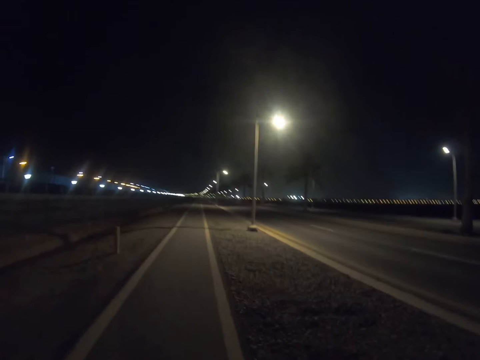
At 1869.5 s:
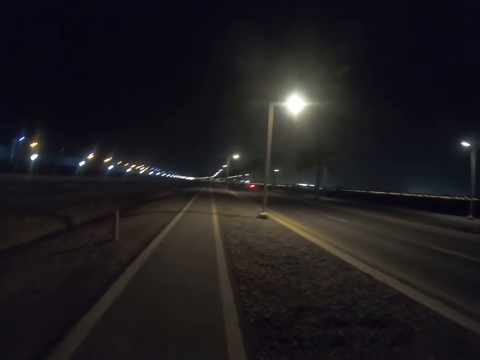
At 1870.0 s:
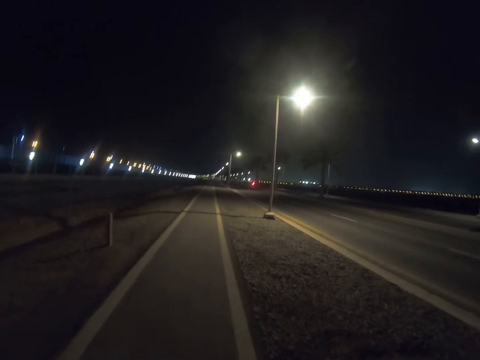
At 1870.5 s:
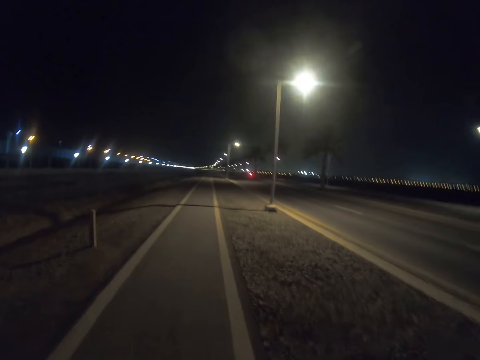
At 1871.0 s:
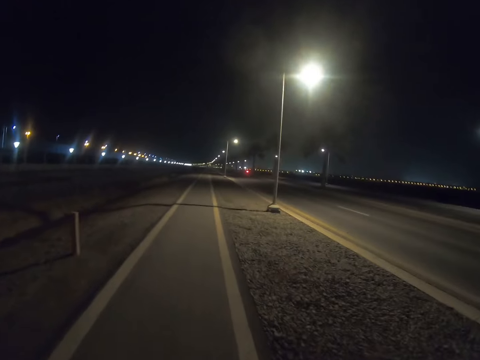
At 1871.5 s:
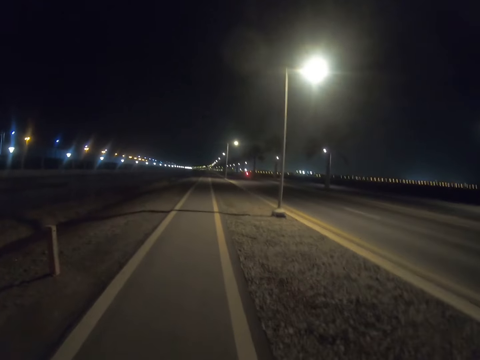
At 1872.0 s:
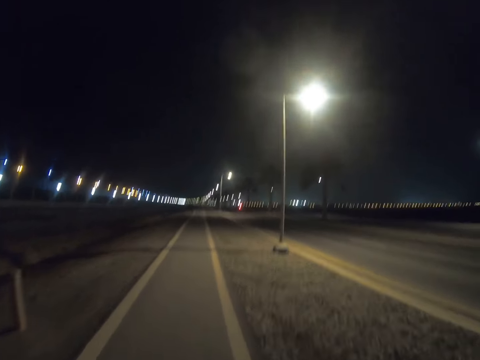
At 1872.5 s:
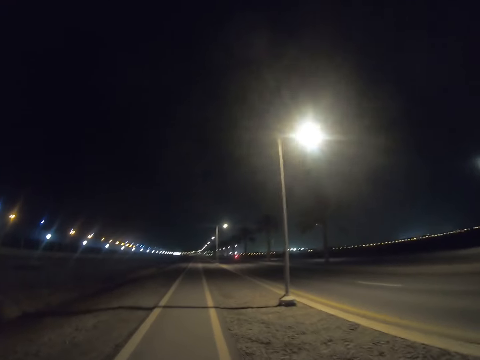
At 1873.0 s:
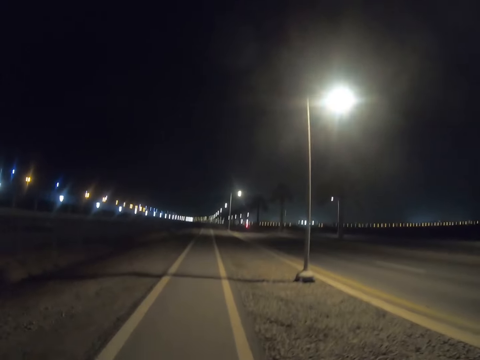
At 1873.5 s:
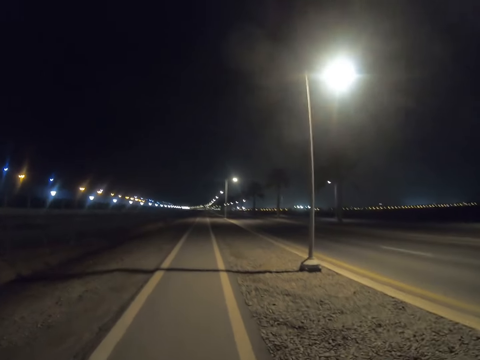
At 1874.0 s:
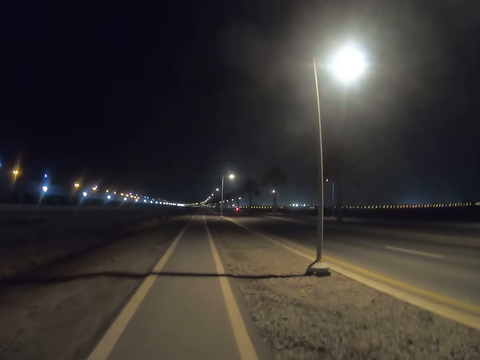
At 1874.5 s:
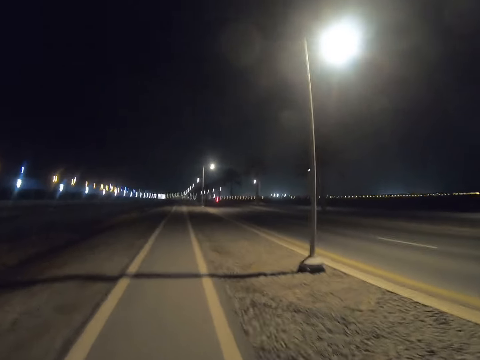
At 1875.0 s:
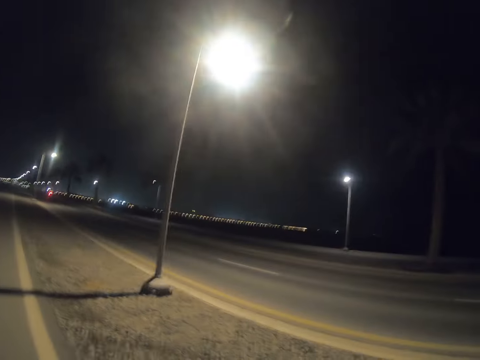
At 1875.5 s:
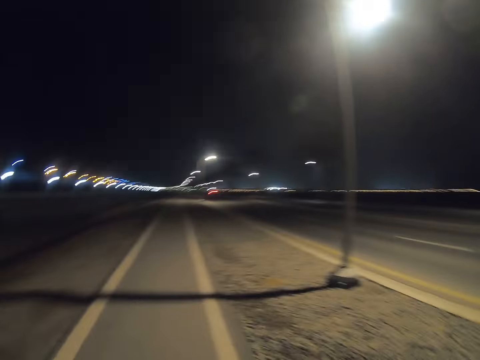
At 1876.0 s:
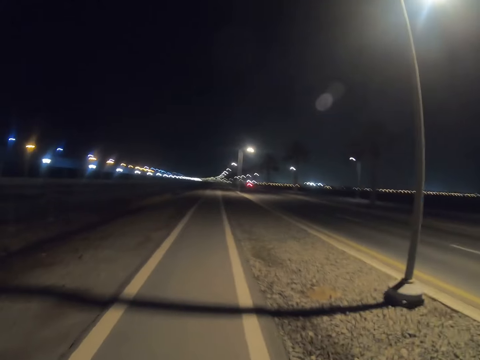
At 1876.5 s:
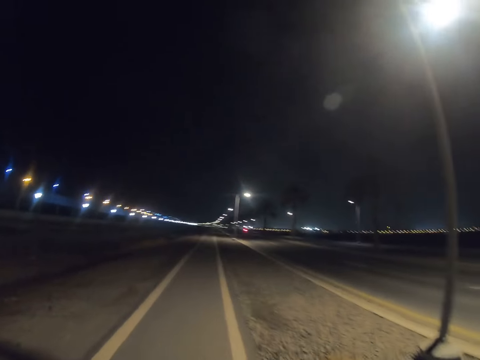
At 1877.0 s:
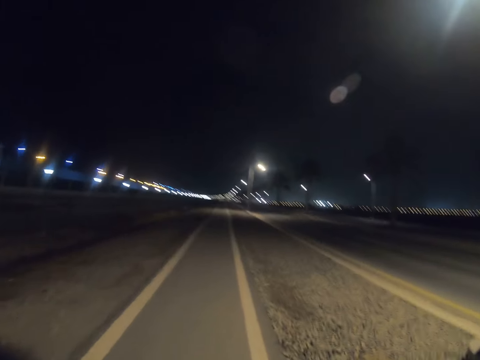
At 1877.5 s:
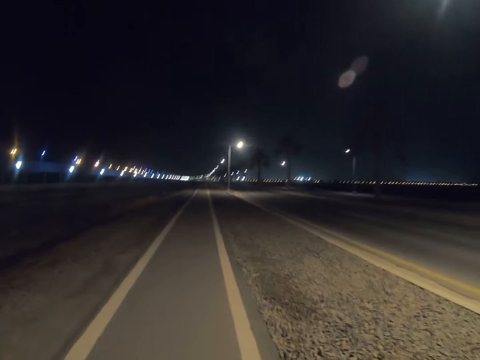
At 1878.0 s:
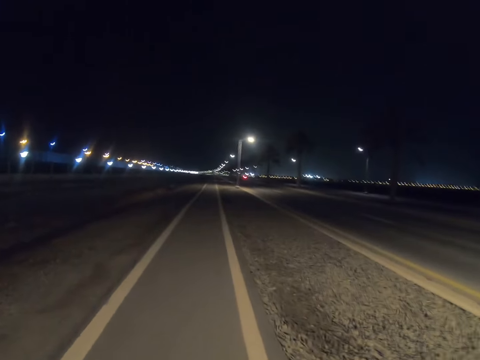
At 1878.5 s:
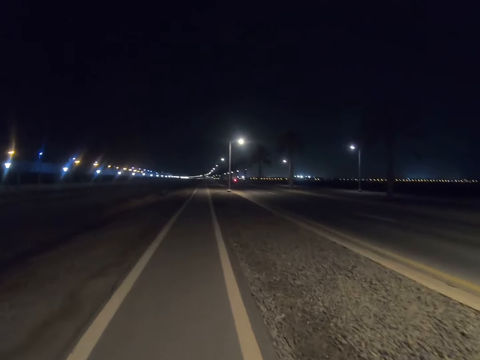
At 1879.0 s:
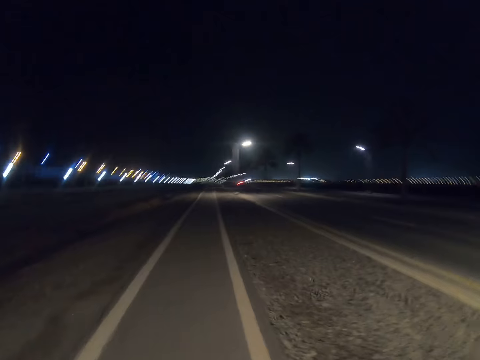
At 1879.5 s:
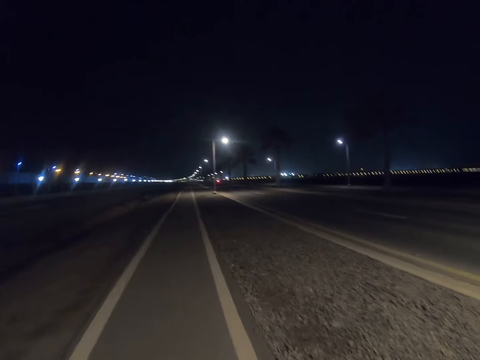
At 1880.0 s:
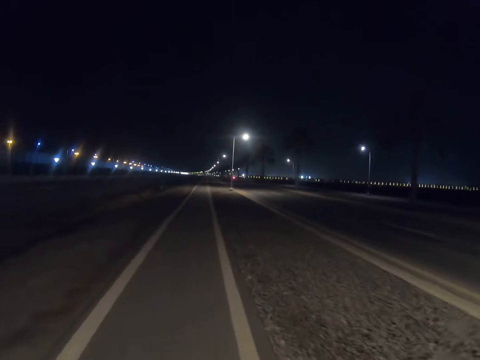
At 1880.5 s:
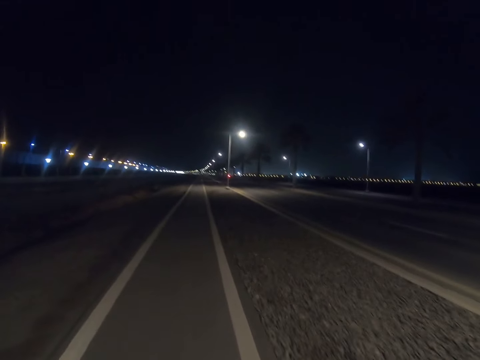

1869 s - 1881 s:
The camera wearer walks down the highway.

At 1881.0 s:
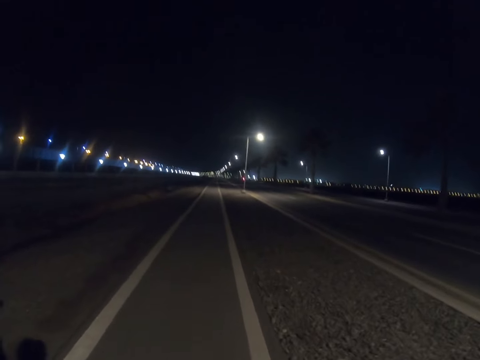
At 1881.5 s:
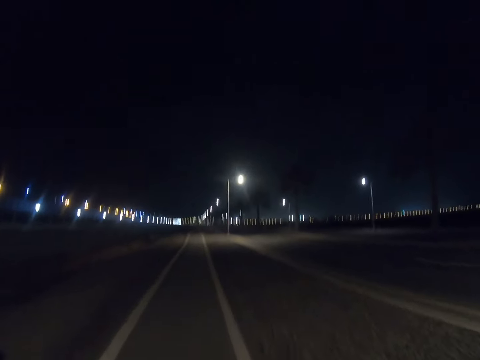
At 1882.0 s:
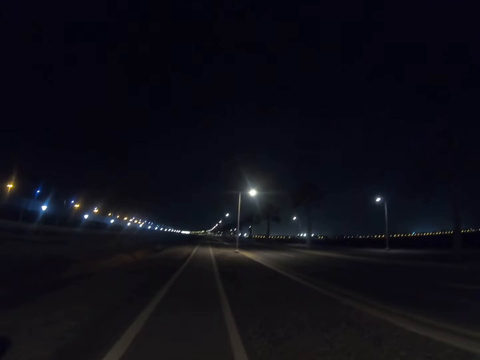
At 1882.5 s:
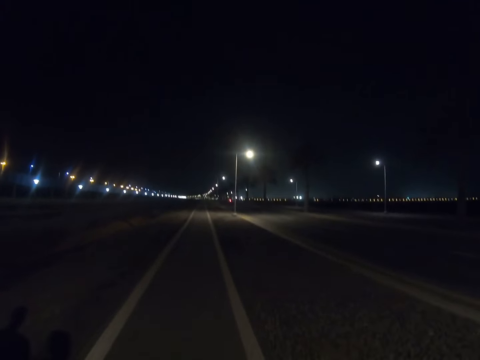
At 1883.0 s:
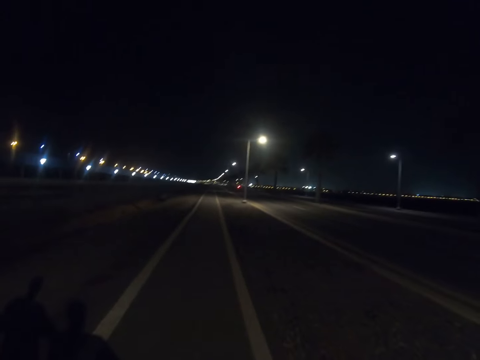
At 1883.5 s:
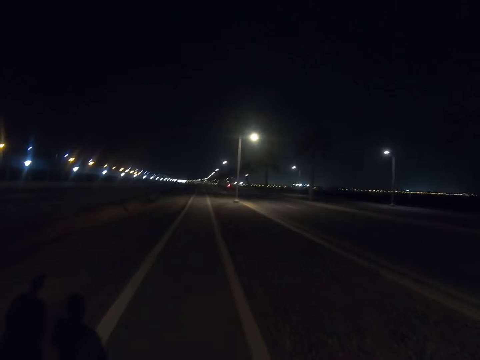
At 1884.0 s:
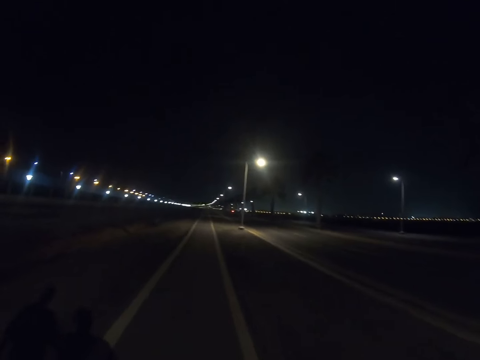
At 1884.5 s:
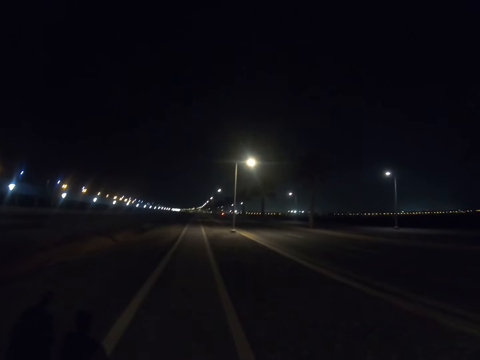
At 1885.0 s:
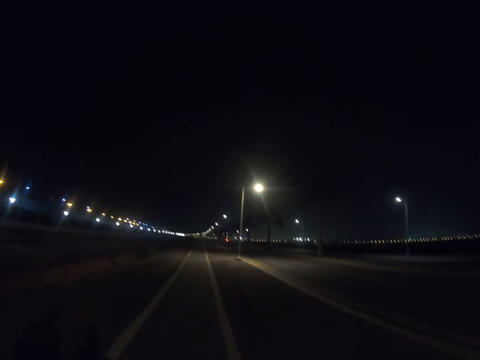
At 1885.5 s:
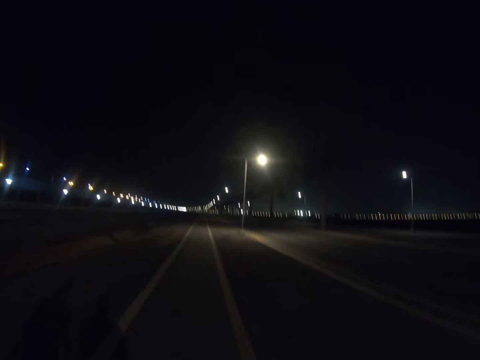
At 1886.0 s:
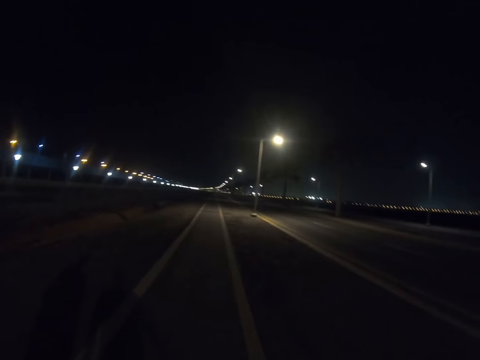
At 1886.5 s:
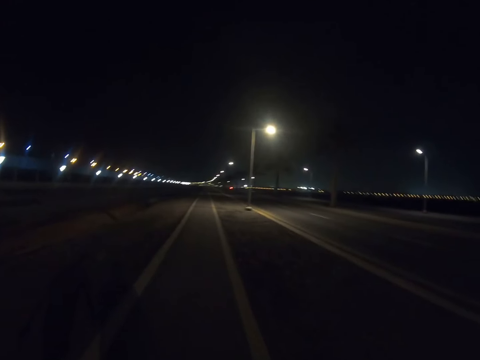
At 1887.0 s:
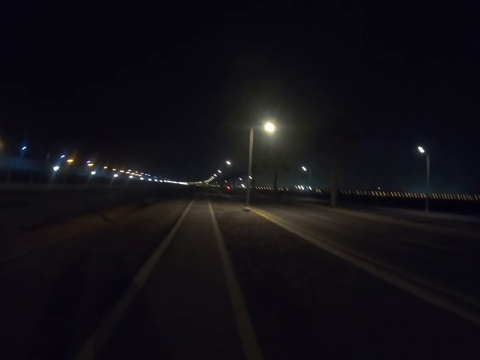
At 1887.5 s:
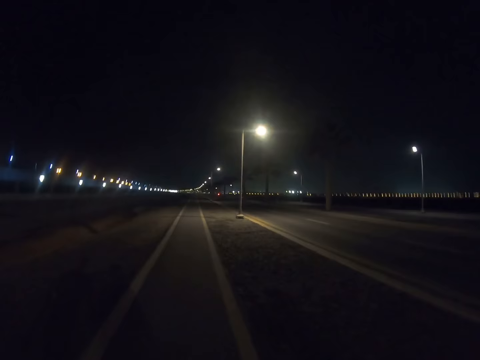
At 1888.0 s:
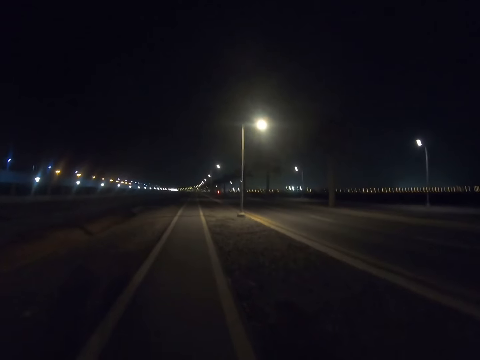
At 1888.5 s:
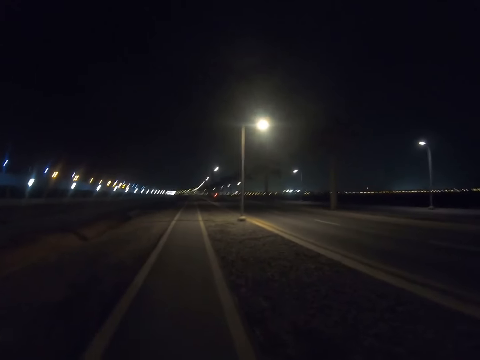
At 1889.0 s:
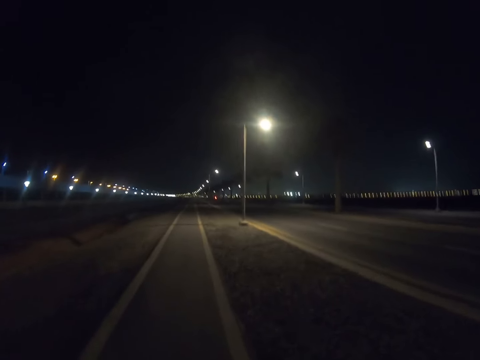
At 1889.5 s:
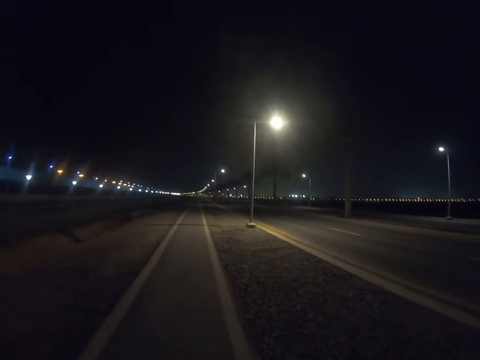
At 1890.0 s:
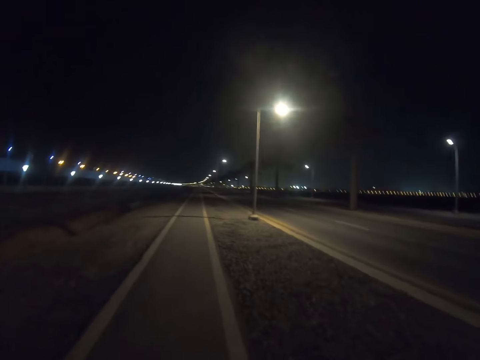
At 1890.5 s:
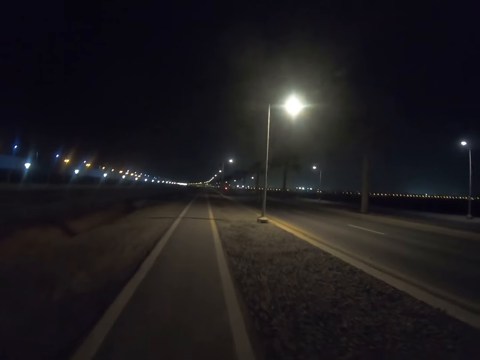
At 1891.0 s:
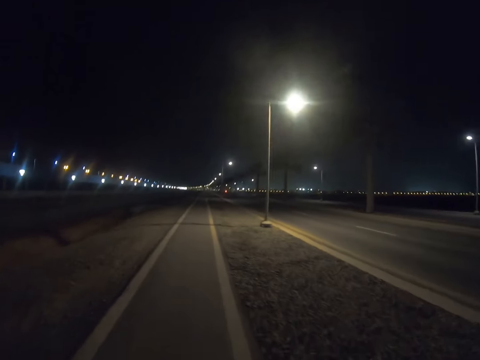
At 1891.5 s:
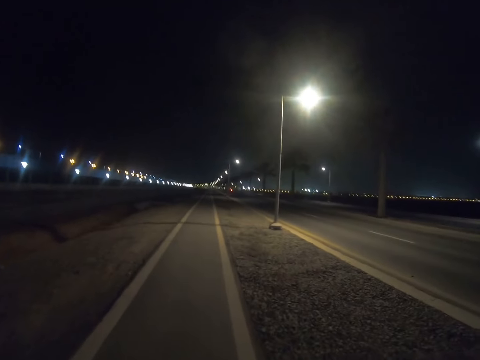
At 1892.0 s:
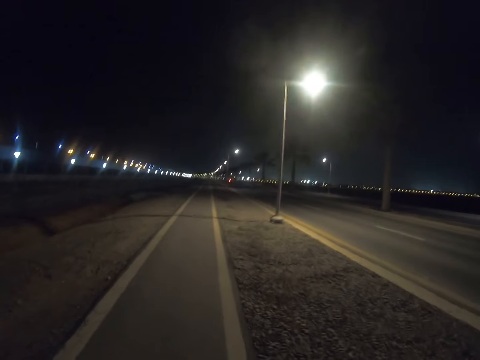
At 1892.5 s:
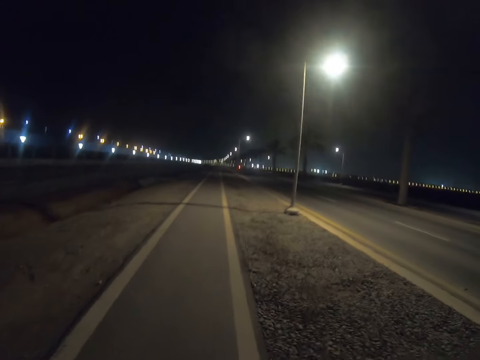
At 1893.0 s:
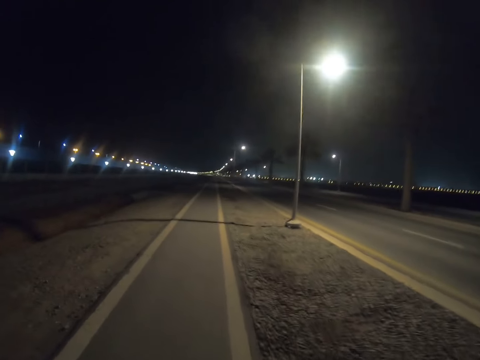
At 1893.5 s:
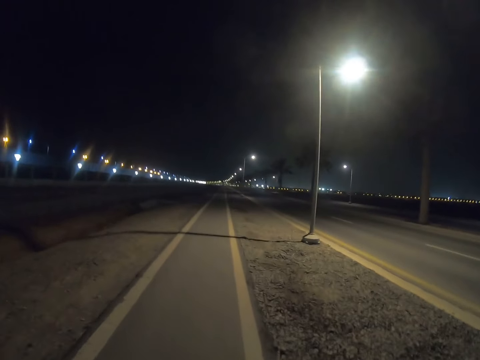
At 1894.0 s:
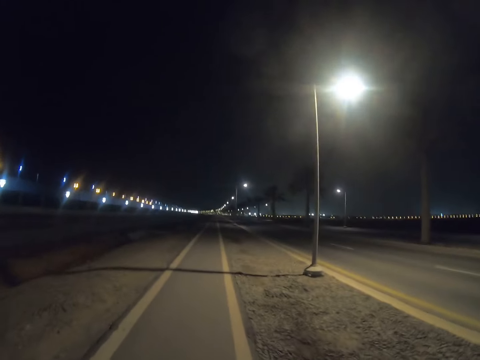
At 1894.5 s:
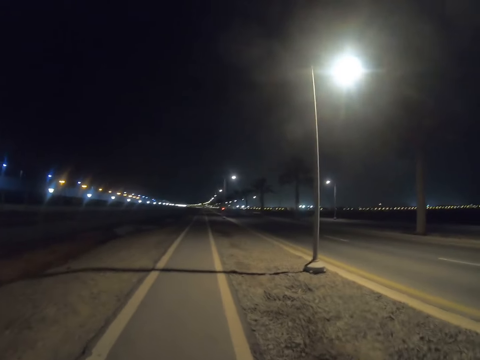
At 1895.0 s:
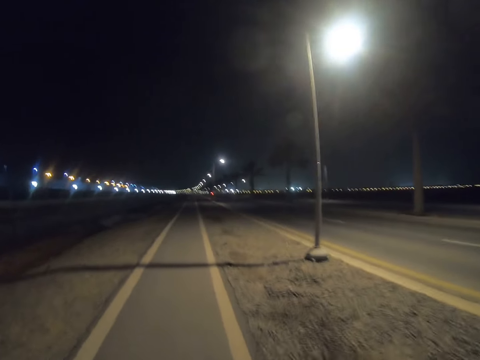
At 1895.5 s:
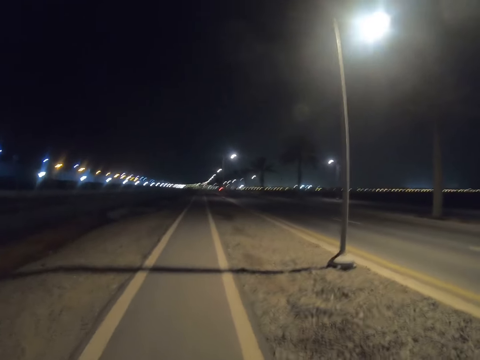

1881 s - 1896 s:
A person walks down the highway. The camera wearer walks down the highway.
